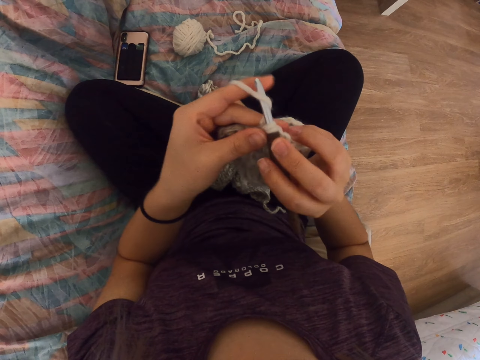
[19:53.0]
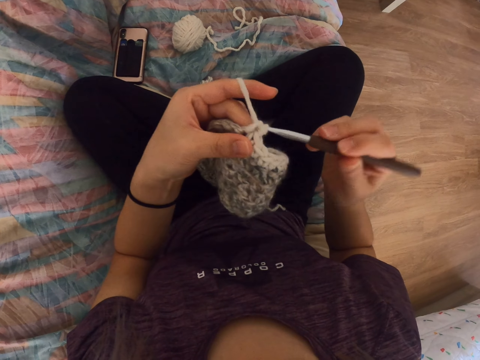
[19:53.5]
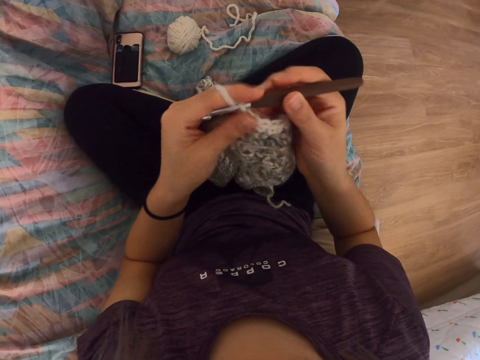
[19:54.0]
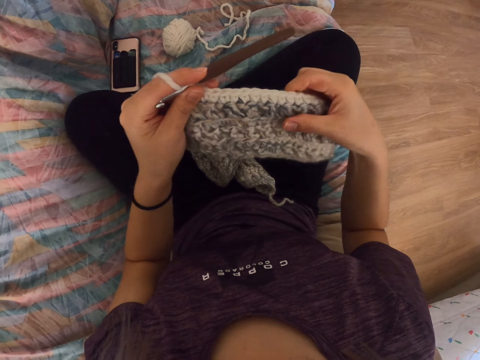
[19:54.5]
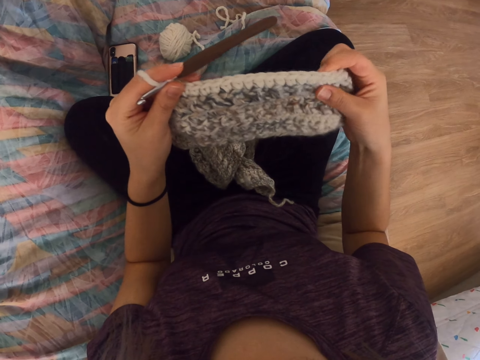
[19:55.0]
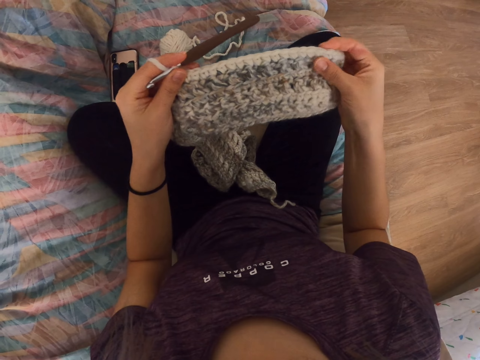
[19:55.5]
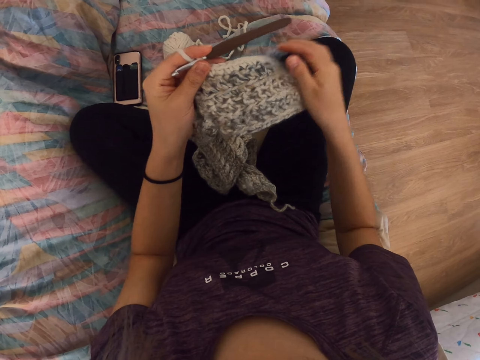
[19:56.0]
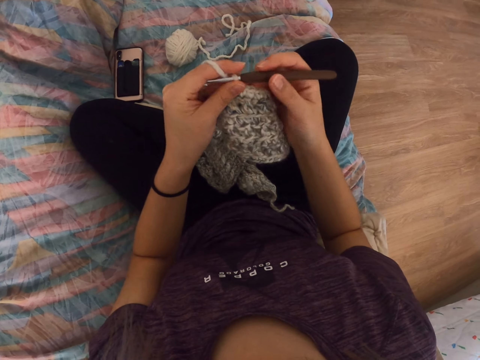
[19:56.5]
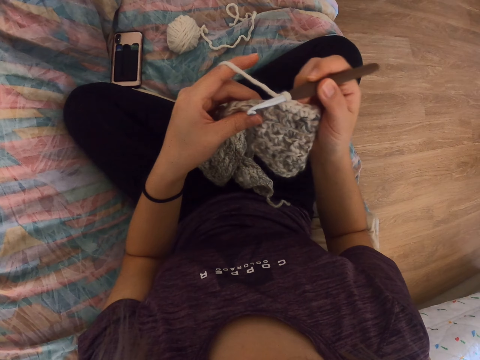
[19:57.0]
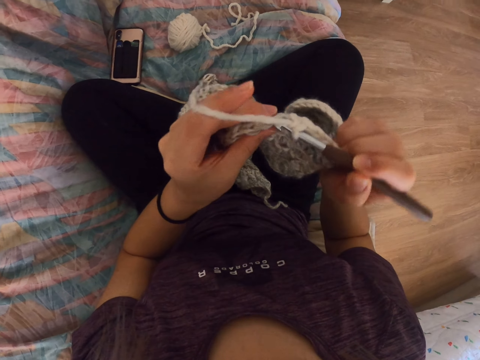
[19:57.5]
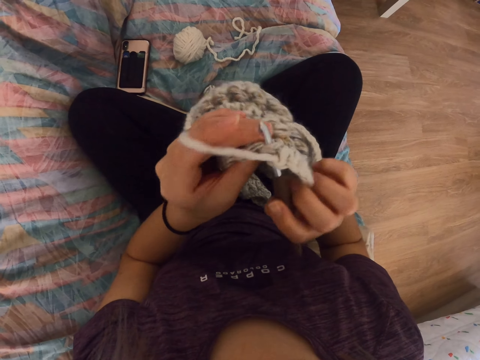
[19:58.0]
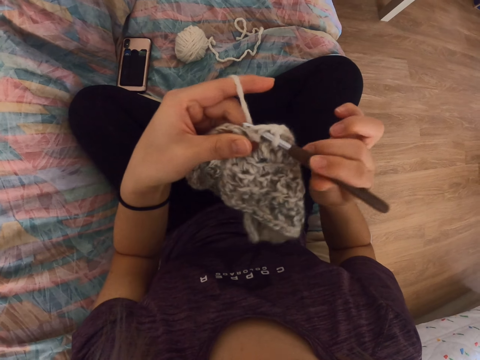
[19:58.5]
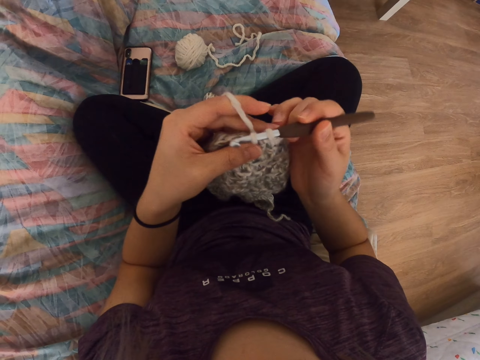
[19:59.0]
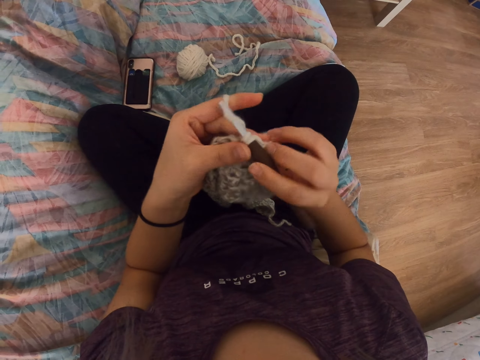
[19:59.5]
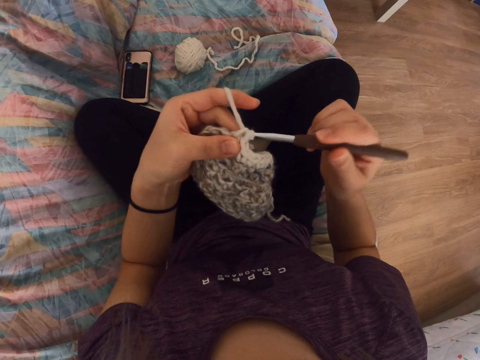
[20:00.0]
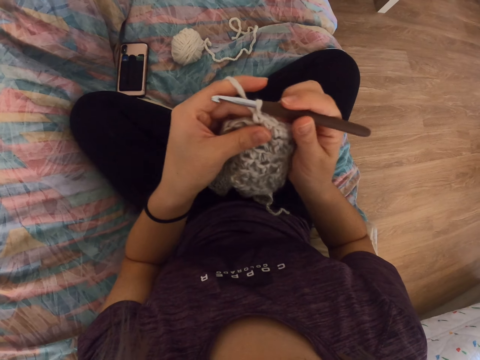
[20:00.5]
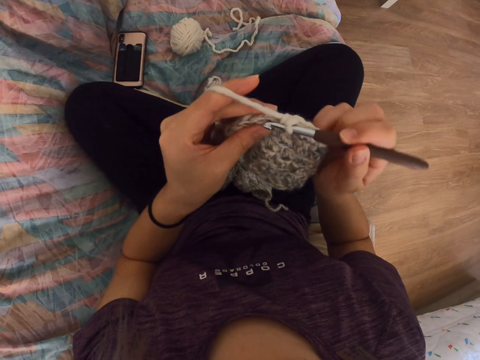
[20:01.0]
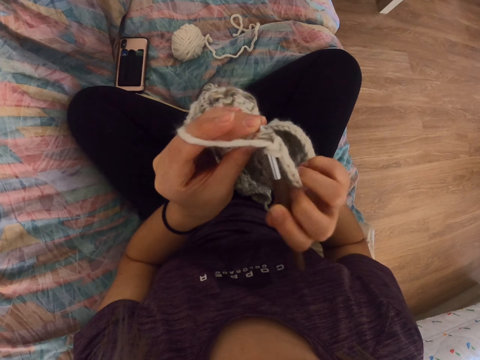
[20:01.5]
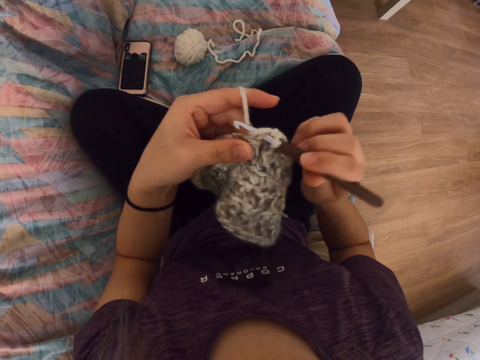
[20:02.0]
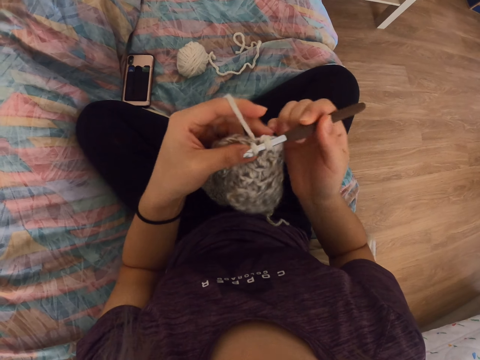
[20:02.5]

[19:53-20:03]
The camera wearer stretches the knit thread. They knit the thread.

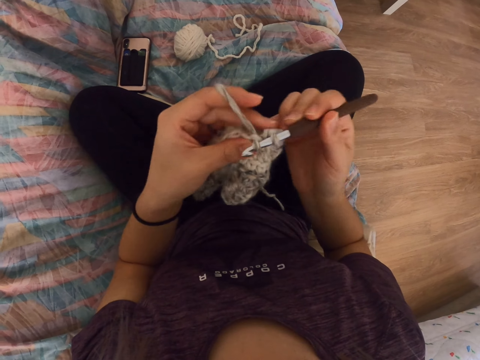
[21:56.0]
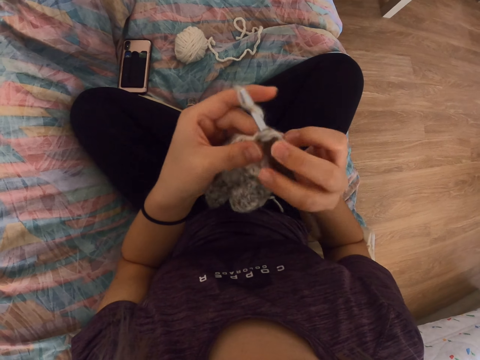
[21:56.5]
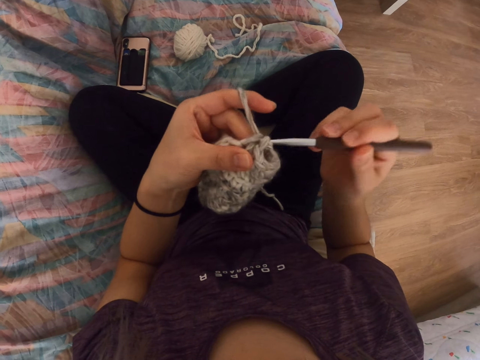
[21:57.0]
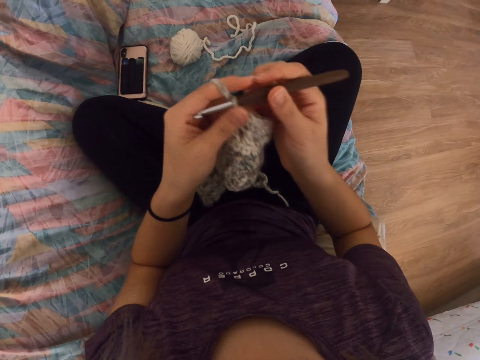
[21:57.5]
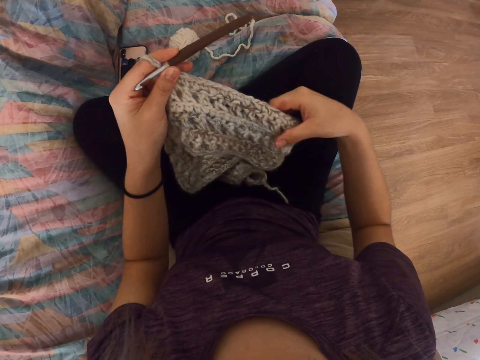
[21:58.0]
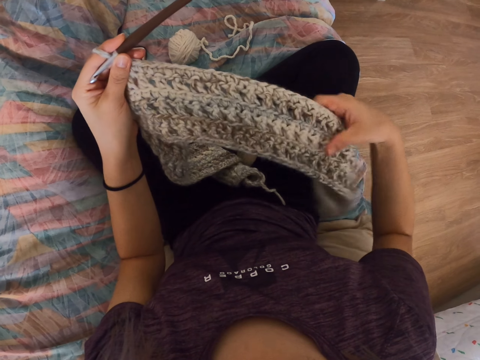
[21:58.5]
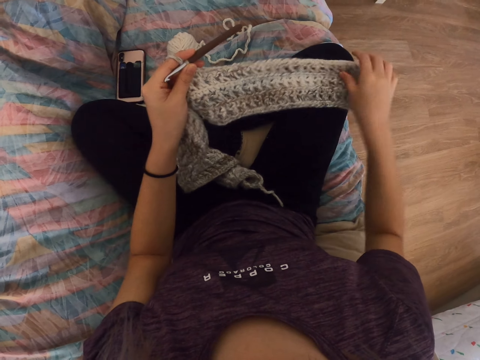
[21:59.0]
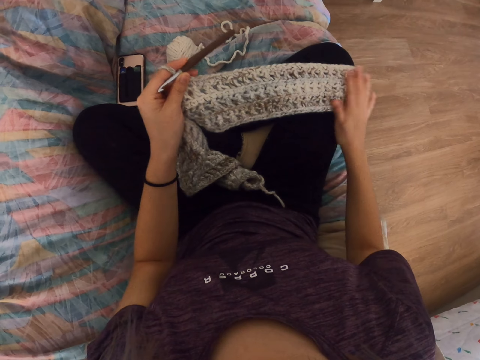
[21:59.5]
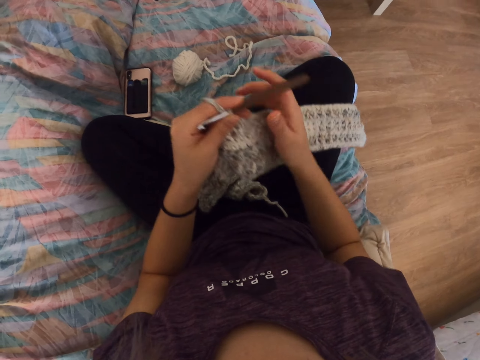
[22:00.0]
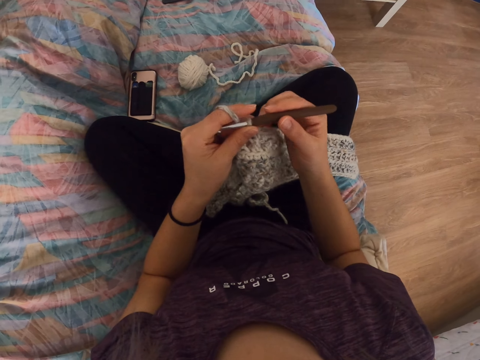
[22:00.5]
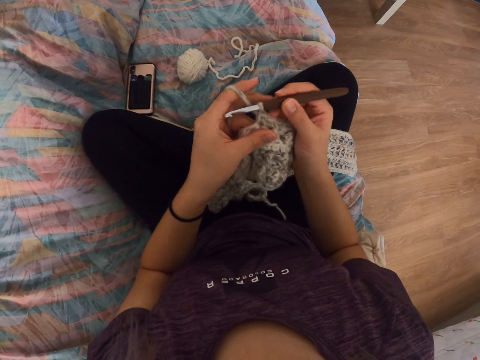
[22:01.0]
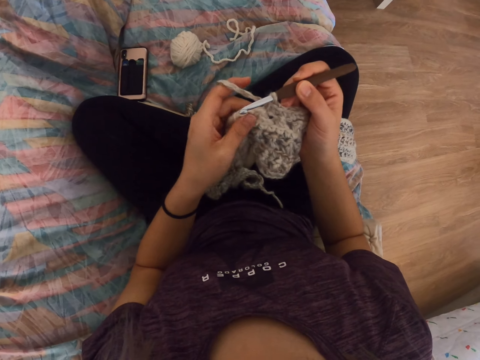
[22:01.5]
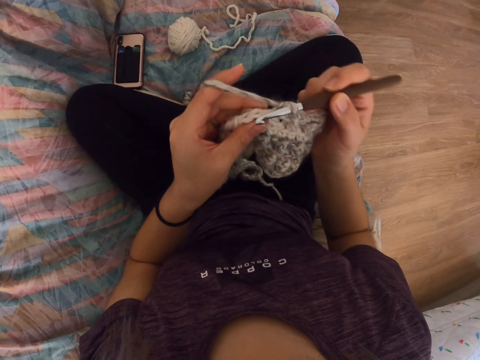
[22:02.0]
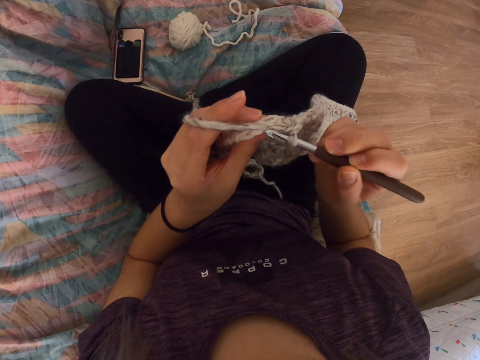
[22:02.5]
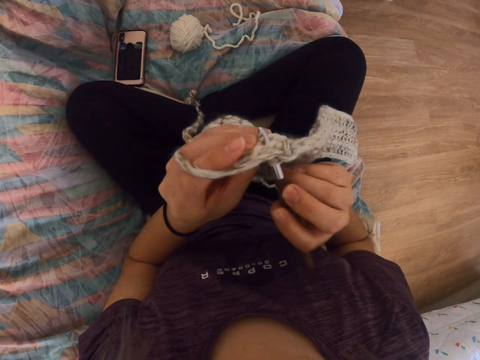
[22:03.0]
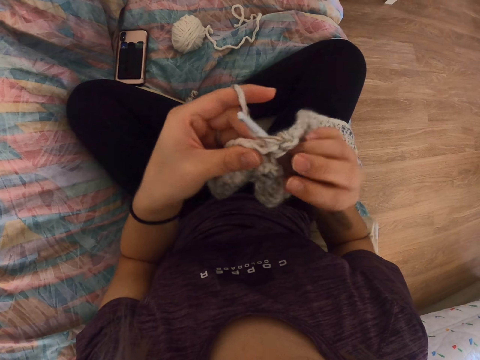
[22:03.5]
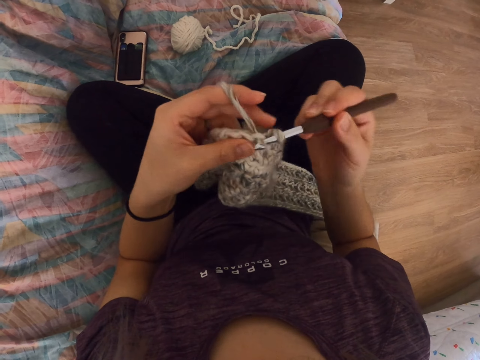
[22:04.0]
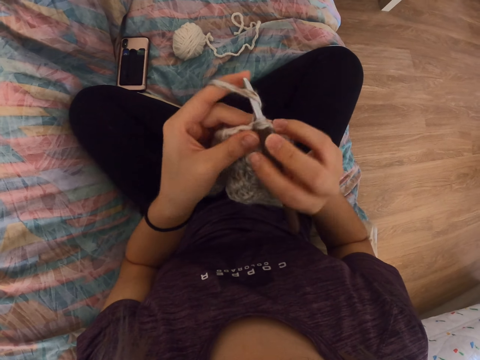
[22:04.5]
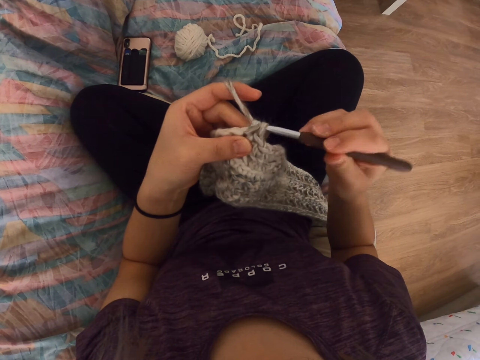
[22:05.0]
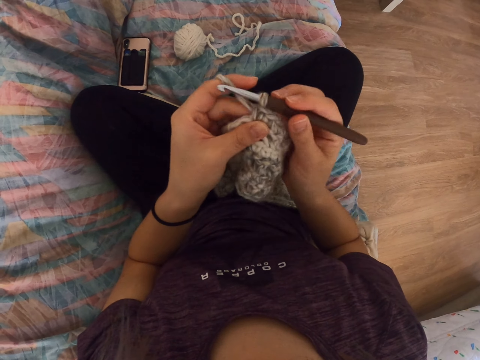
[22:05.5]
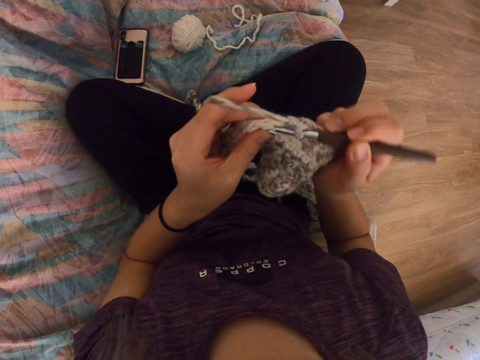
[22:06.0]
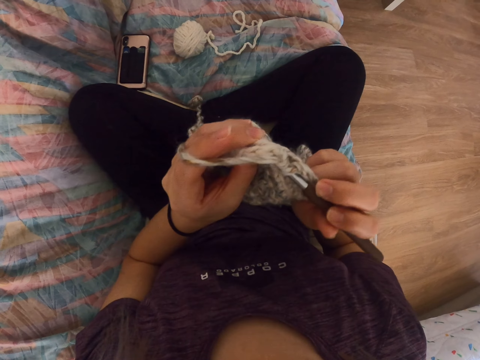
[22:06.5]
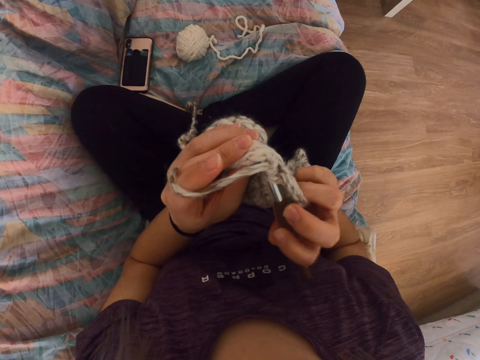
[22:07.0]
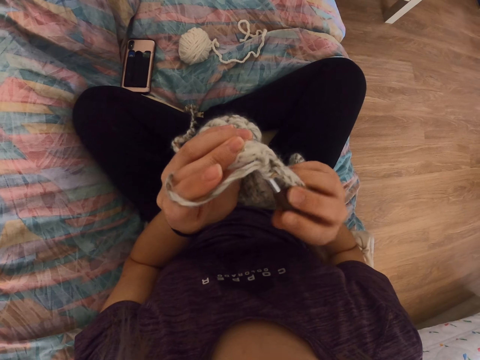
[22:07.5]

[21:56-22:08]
The camera wearer stretches the knit thread. They knit the thread.

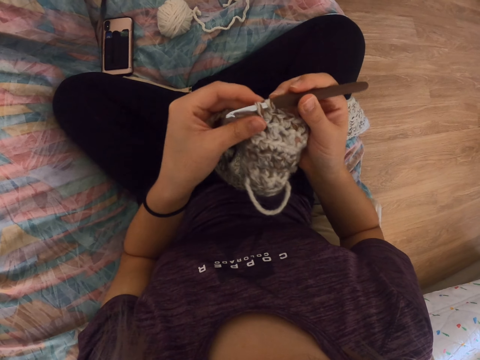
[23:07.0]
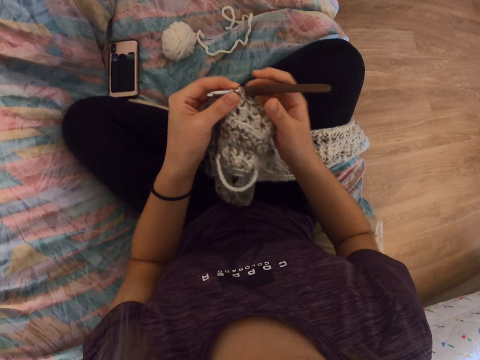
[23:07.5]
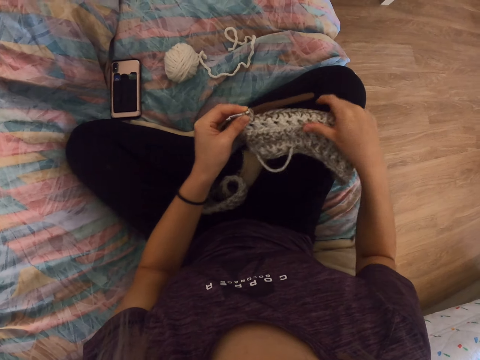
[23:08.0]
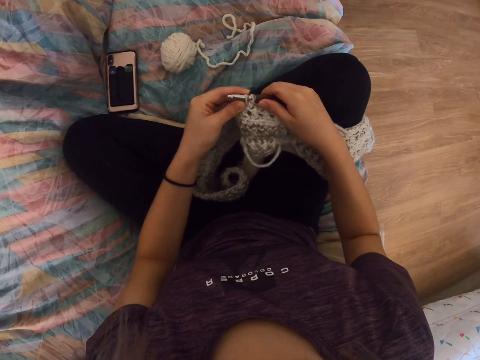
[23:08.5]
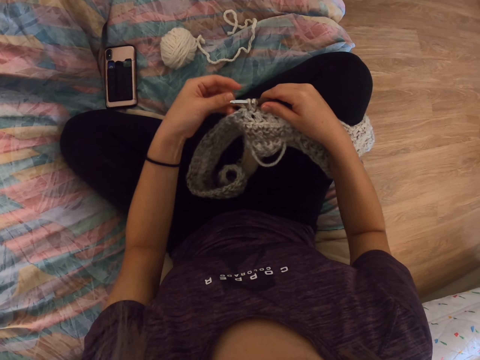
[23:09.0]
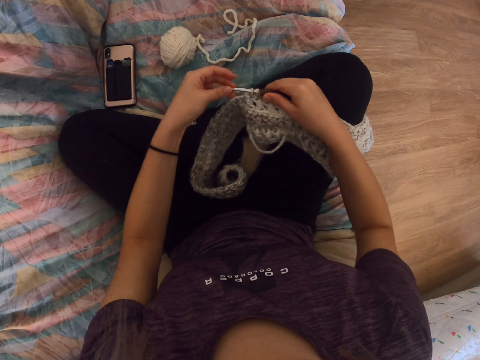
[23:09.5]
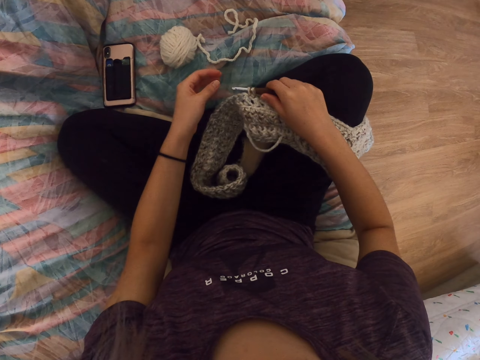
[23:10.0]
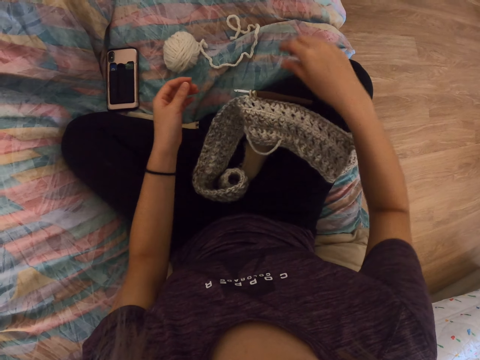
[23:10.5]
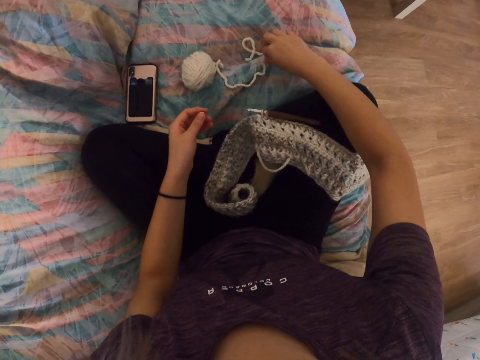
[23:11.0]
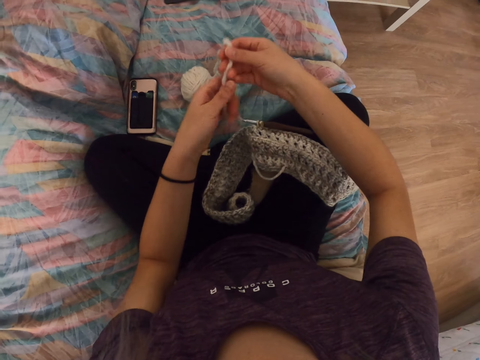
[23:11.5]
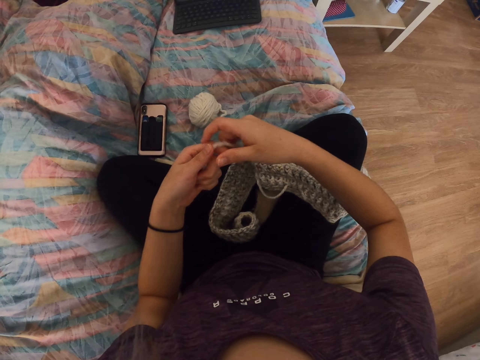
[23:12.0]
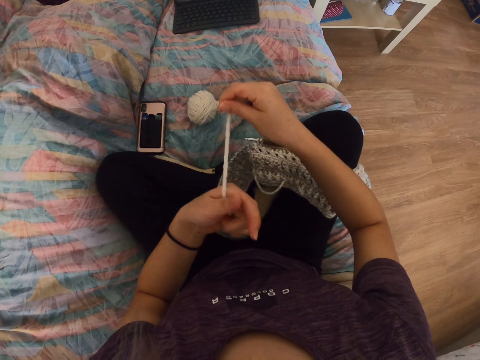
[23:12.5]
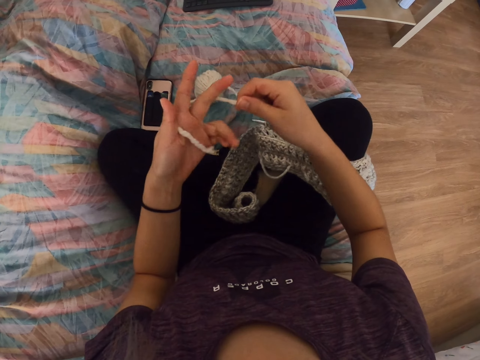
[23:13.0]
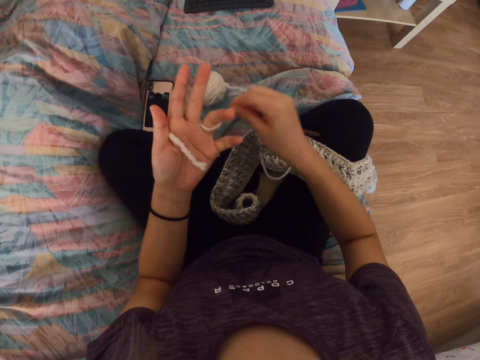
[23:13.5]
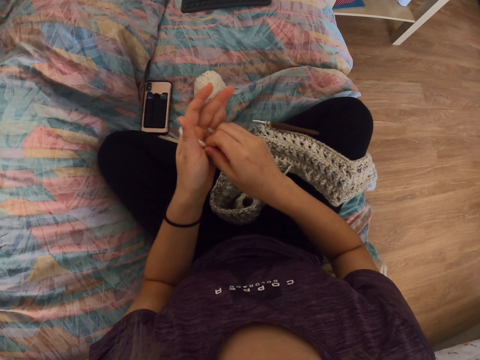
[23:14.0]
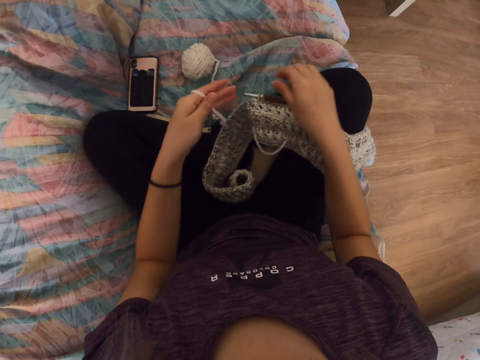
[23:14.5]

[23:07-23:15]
The camera wearer places the knit thread on her leg. She picks up a thread. She rolls the thread on her hand.
